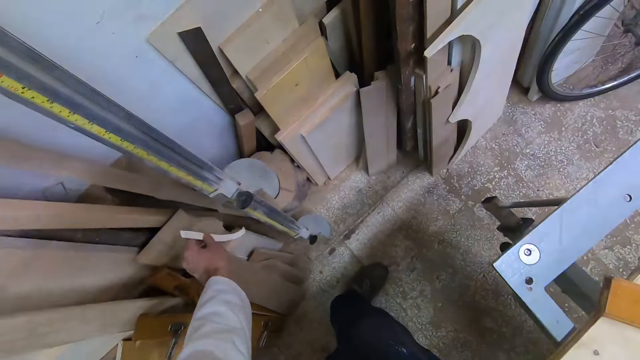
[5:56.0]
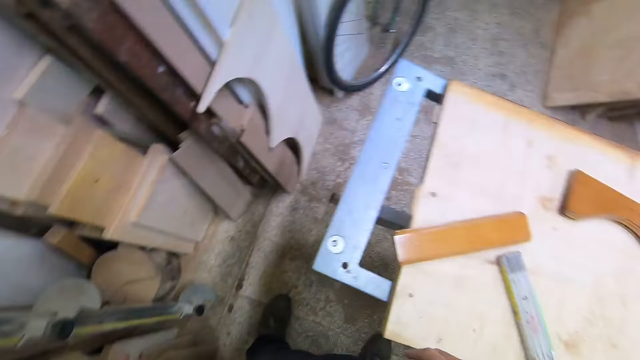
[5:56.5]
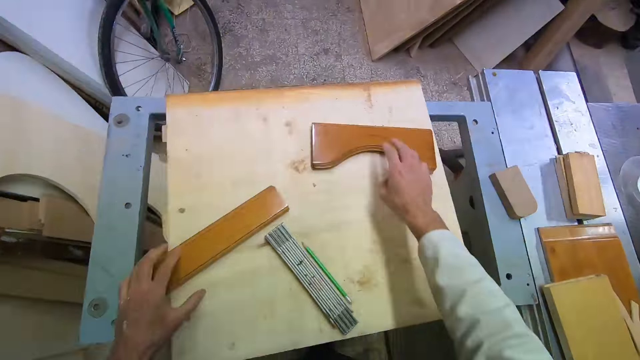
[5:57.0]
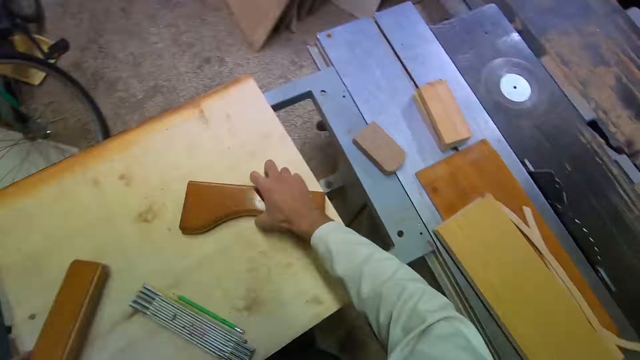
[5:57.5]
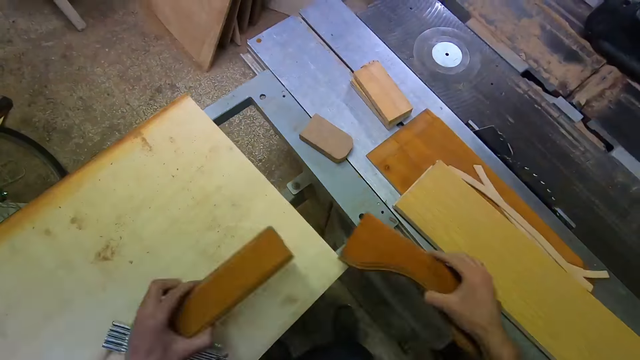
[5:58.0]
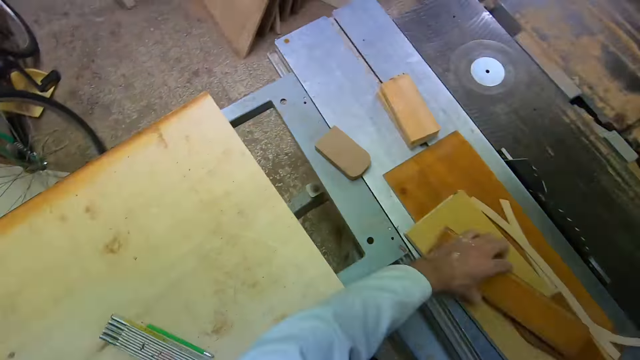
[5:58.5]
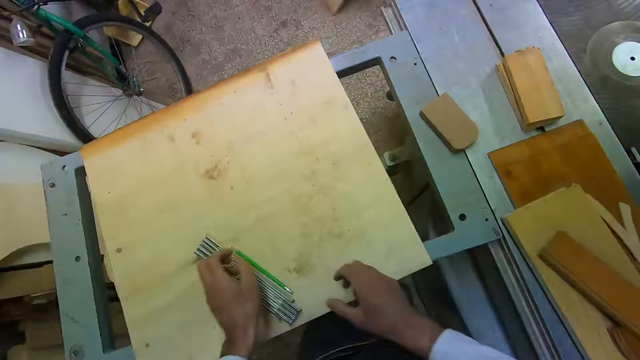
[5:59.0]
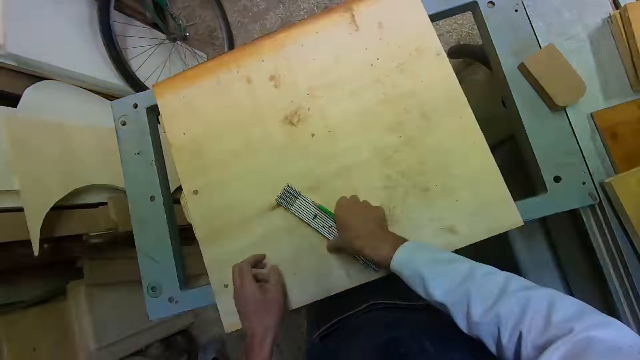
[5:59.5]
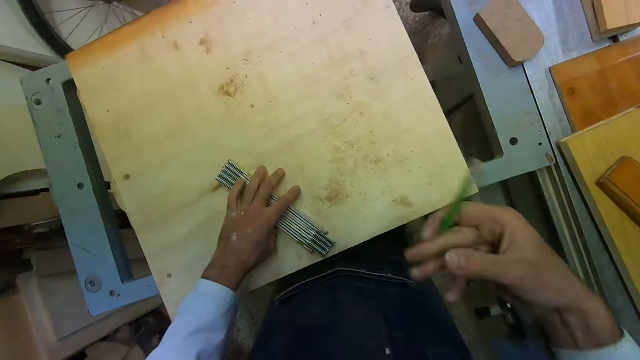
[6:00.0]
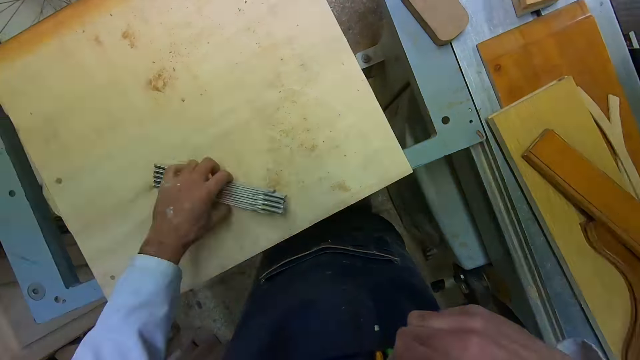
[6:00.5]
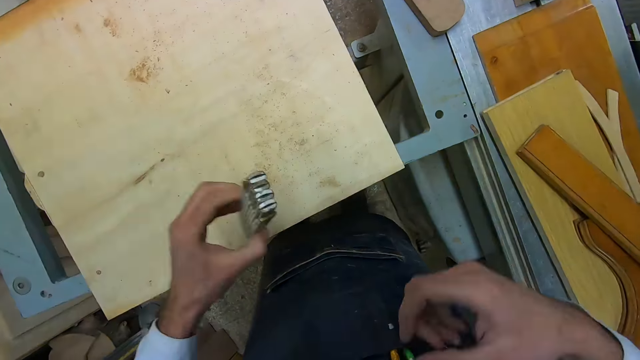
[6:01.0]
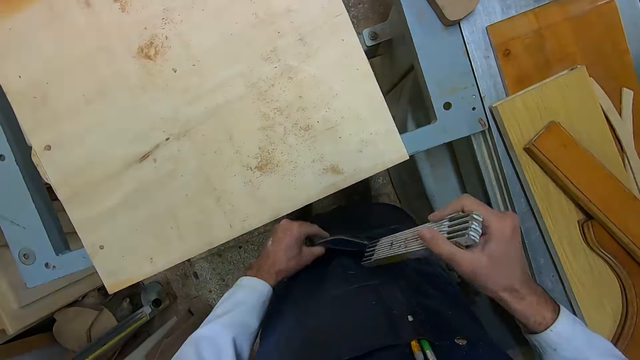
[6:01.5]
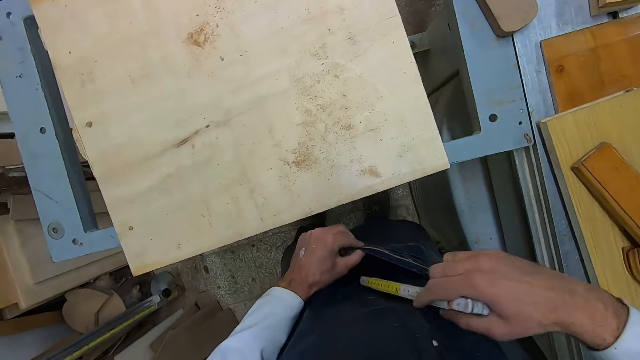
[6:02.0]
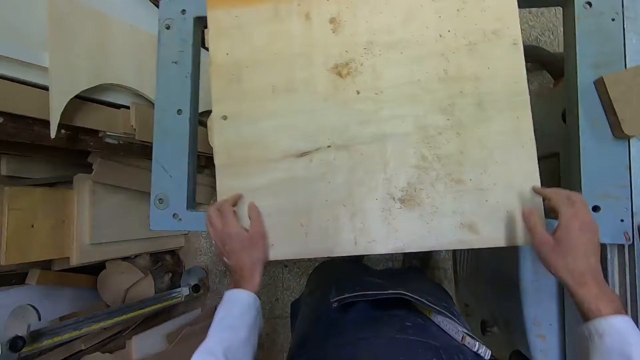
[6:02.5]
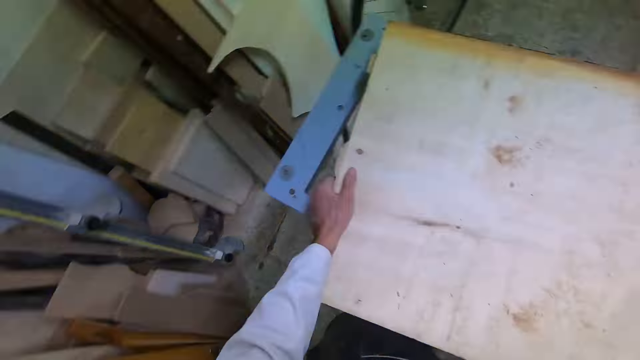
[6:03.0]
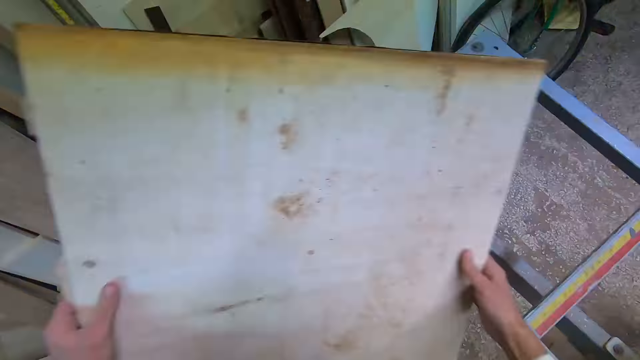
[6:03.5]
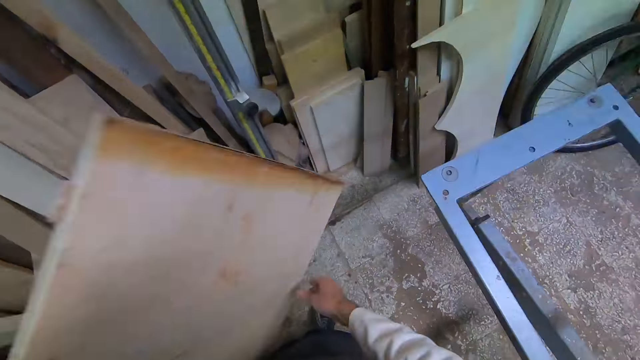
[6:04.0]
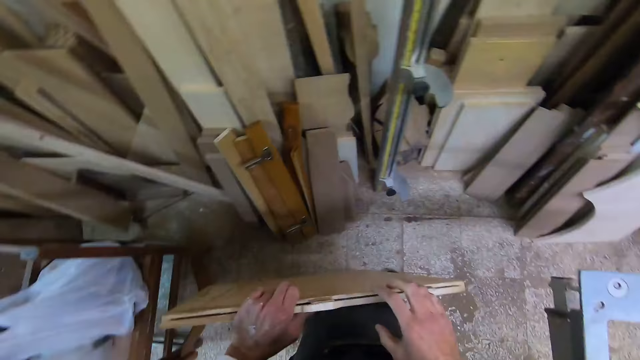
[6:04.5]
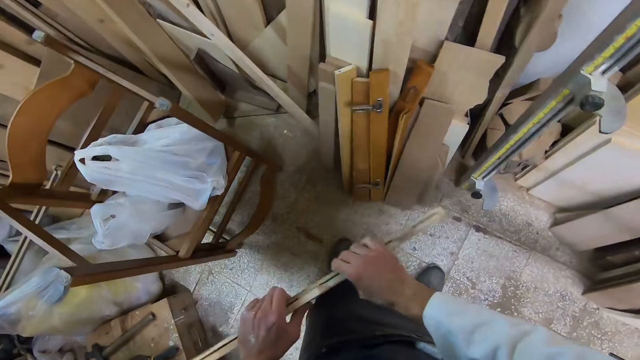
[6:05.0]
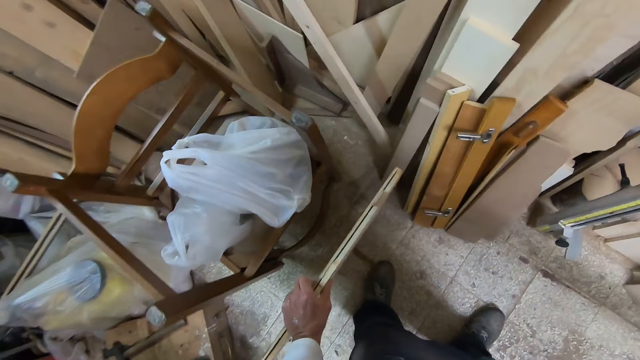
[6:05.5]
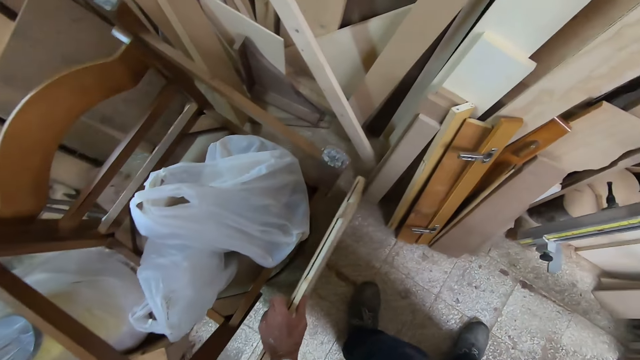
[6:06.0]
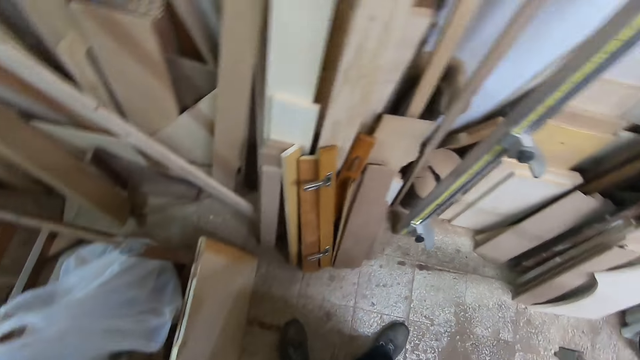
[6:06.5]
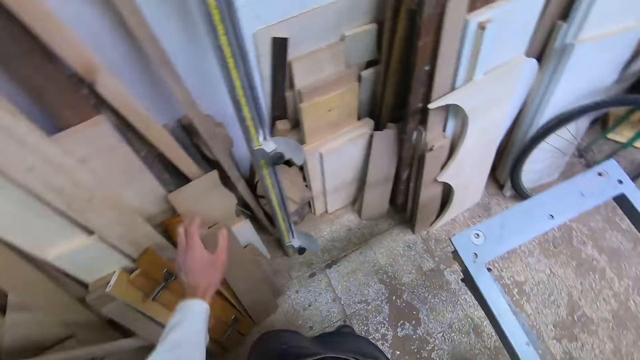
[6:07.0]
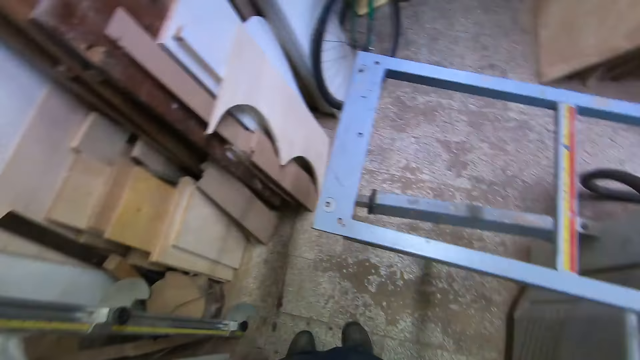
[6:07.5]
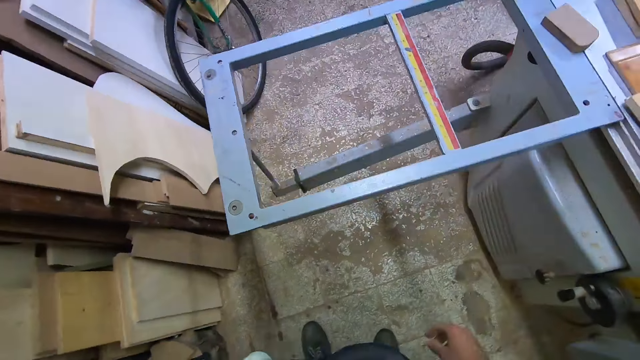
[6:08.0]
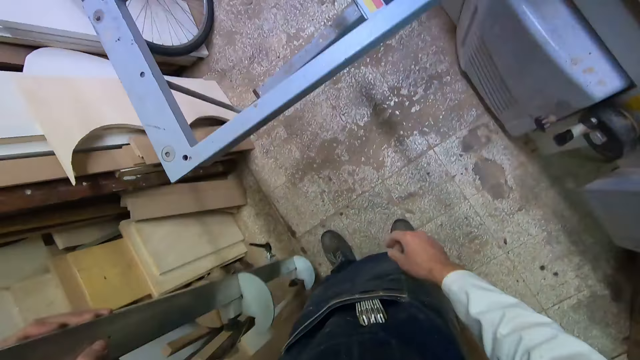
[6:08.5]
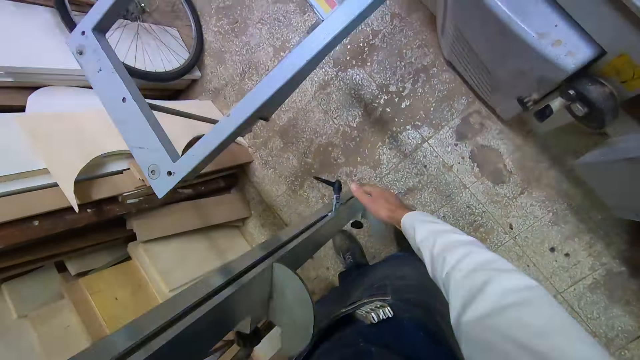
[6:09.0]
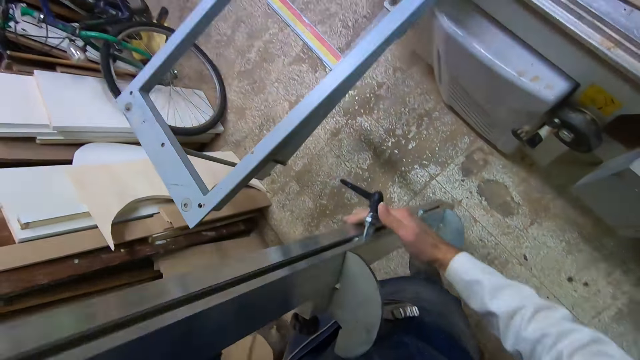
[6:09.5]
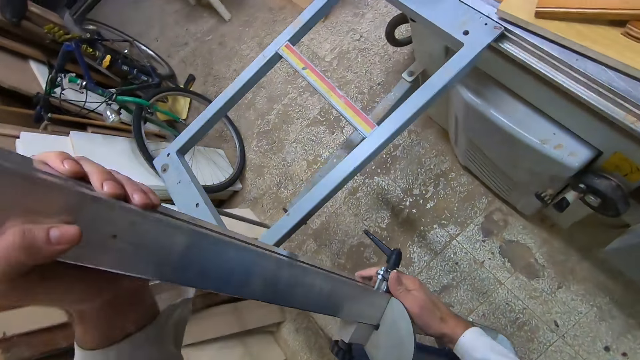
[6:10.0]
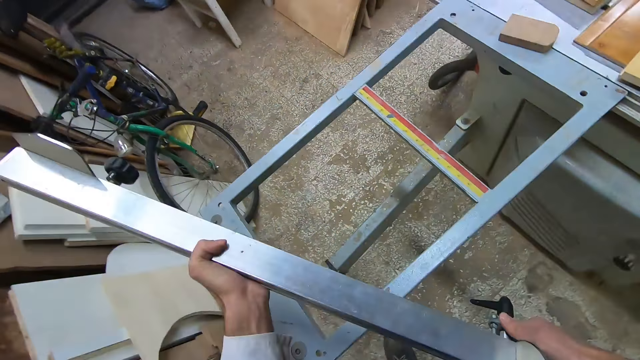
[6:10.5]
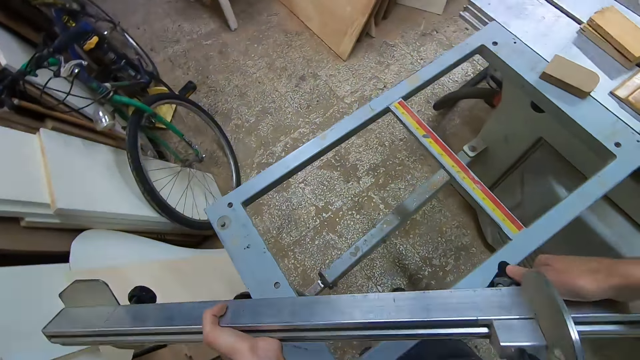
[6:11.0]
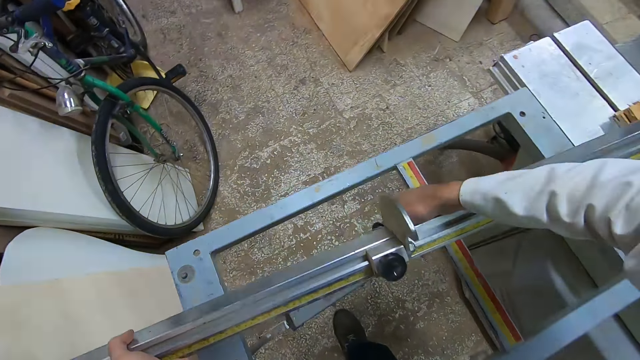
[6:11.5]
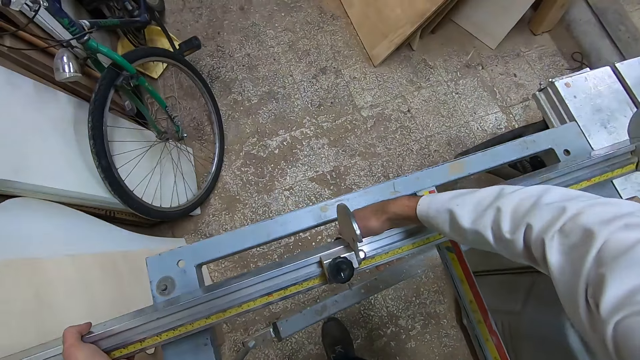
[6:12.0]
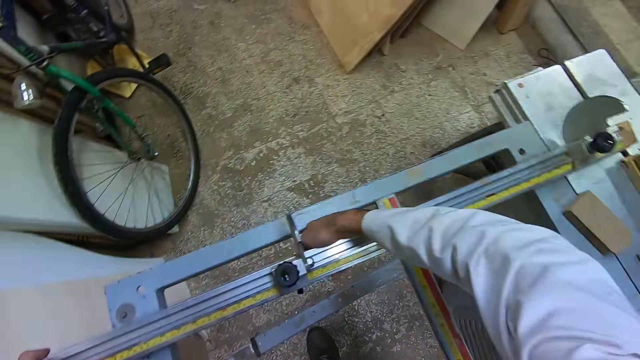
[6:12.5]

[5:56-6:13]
The camera wearer drops the wooden template in the midst of a wooden piece. He picks up two wooden pieces with both hands. He drops the two wooden pieces on another wooden piece. He picks up a pencil. He pockets the pencil. He takes a folding ruler. He puts the ruler in his pocket. He carries a plywood. He takes the plywood. He drops the plywood on the floor. He takes something. He carries the miter gauge. He puts the miter gauge on a table saw. He assembles something.

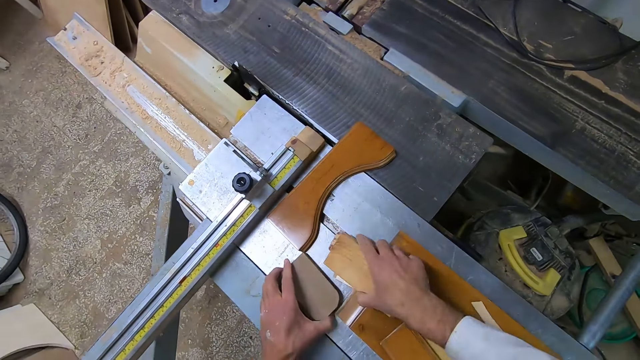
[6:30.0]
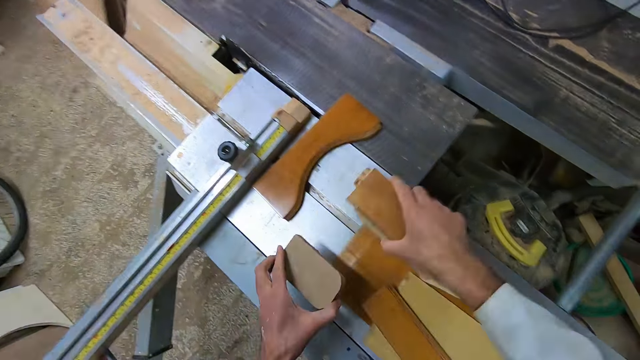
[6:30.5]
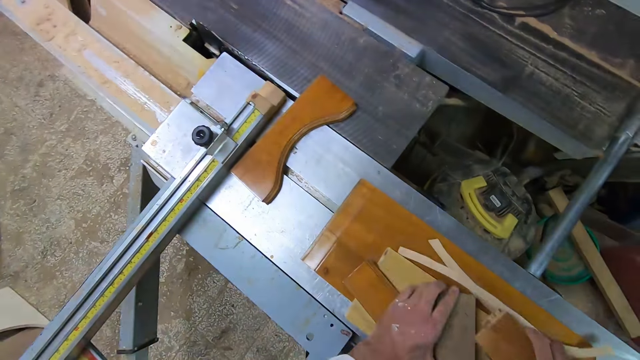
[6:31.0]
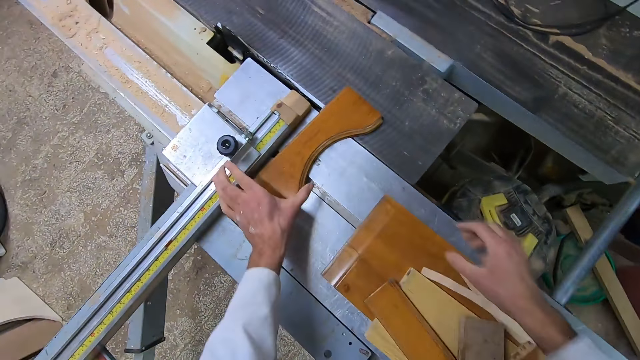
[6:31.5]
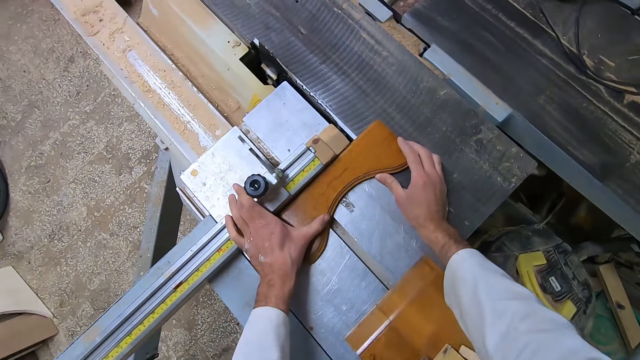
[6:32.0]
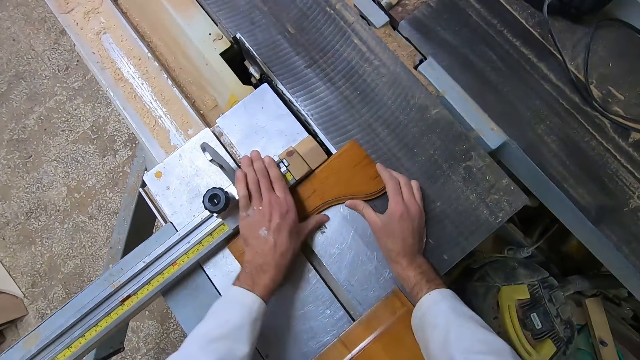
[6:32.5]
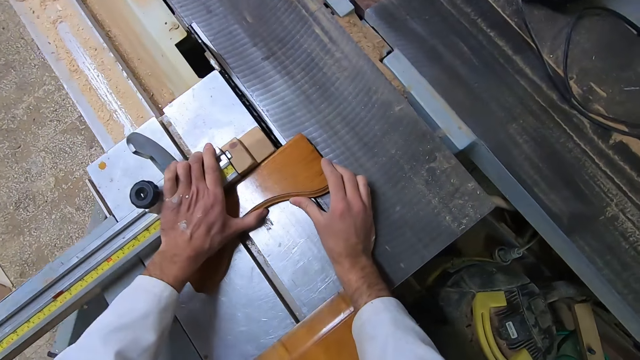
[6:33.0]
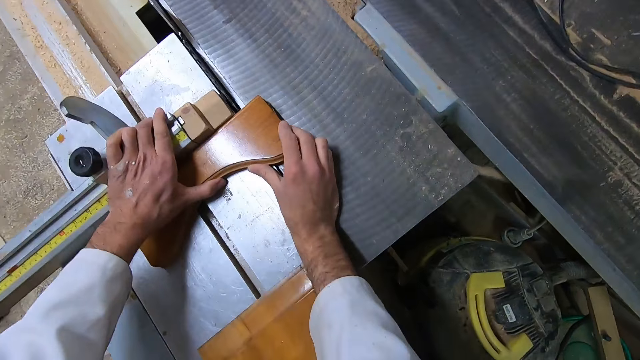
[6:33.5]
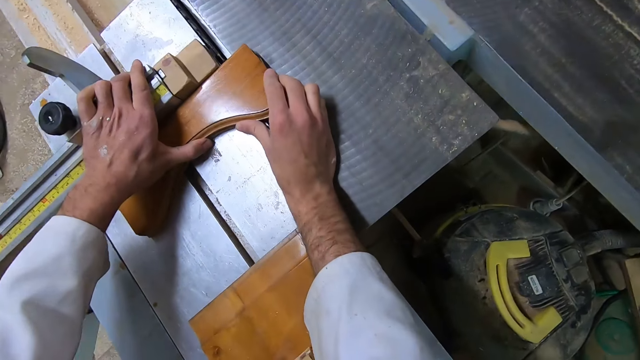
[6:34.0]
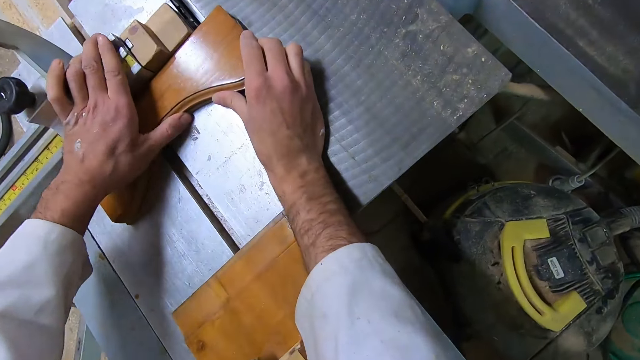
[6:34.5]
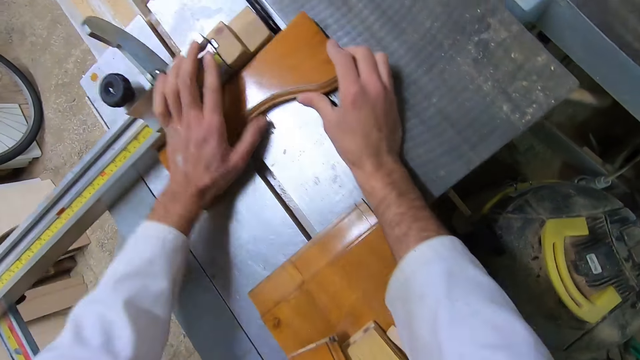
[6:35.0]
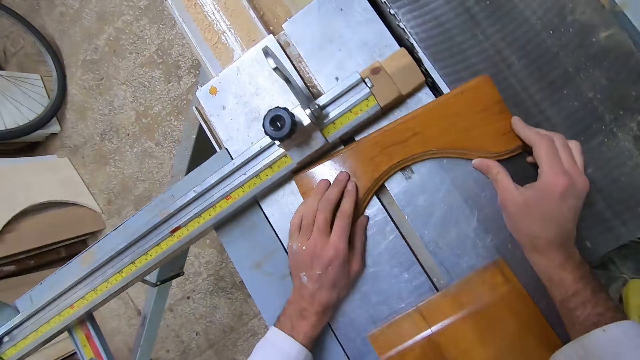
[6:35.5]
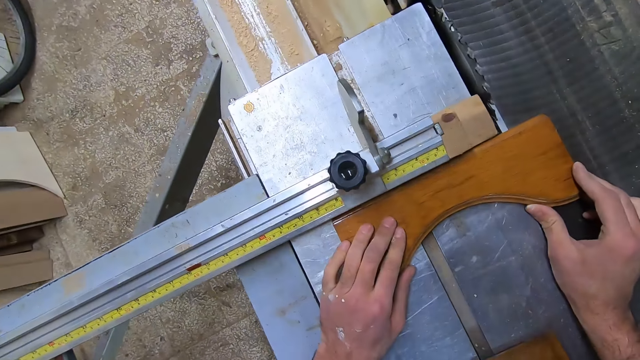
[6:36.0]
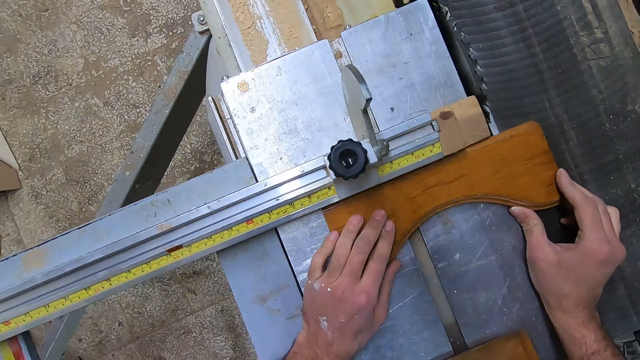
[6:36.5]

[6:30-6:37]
The camera wearer picks up other timber pieces. They put down the pieces of timber. They set the wooden piece by the saw blade of the table saw. They align a piece of timber on something.
